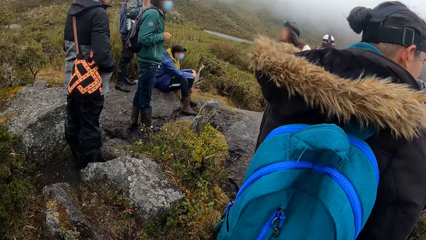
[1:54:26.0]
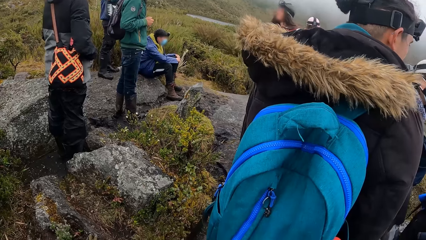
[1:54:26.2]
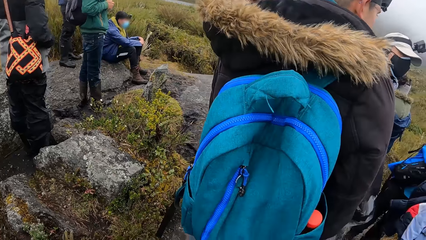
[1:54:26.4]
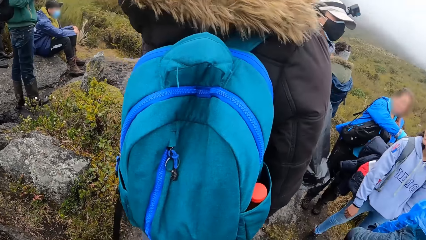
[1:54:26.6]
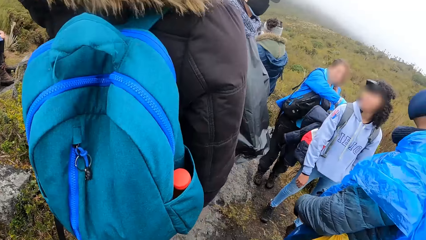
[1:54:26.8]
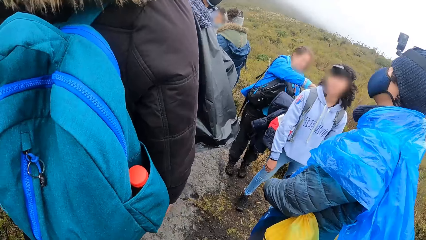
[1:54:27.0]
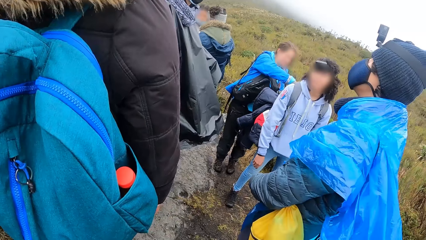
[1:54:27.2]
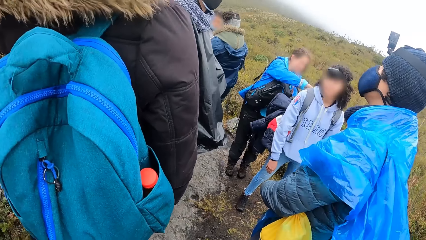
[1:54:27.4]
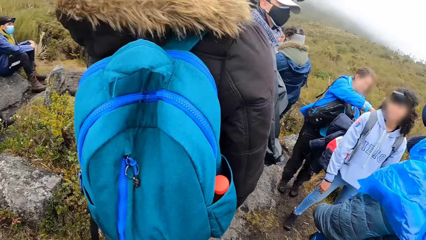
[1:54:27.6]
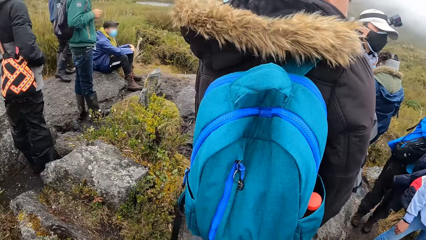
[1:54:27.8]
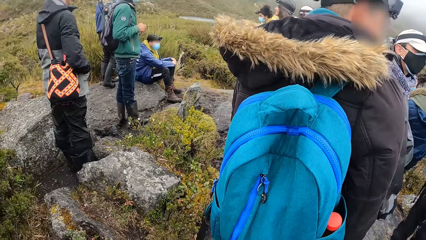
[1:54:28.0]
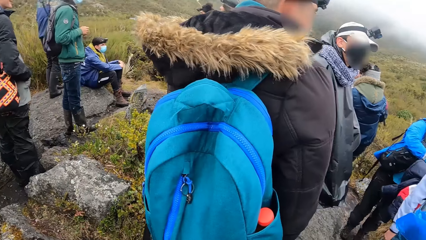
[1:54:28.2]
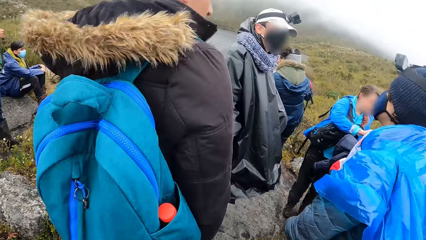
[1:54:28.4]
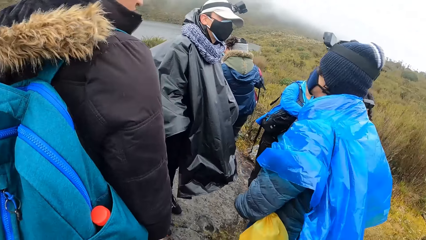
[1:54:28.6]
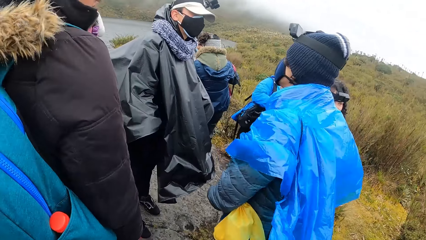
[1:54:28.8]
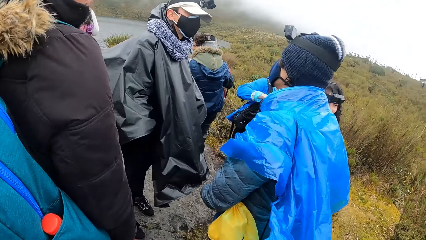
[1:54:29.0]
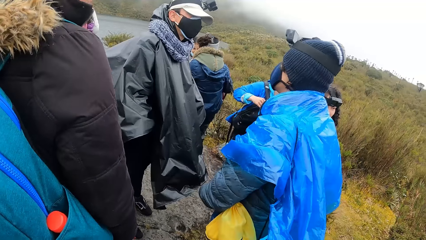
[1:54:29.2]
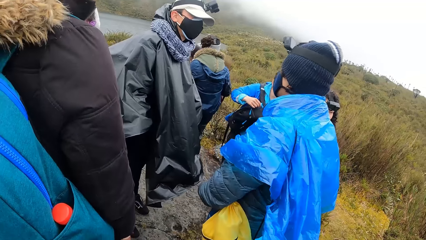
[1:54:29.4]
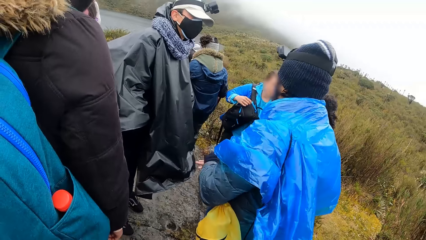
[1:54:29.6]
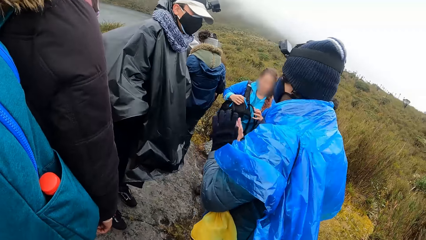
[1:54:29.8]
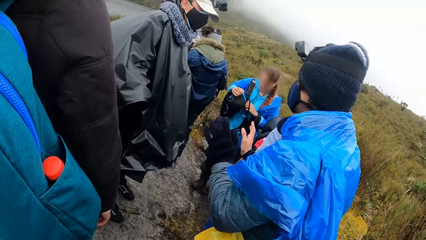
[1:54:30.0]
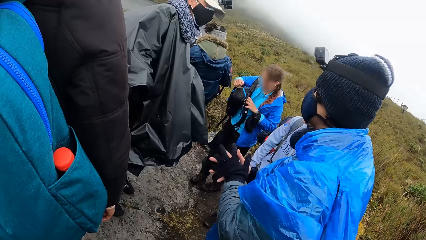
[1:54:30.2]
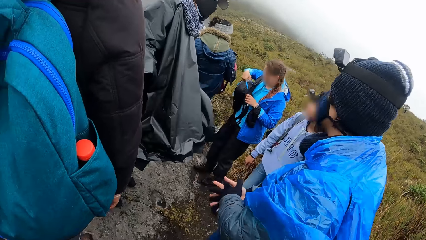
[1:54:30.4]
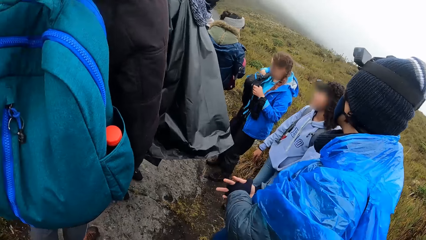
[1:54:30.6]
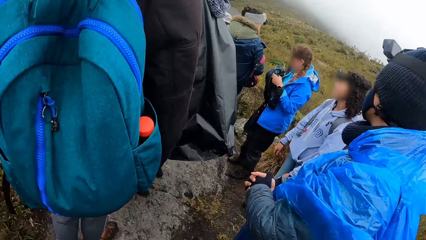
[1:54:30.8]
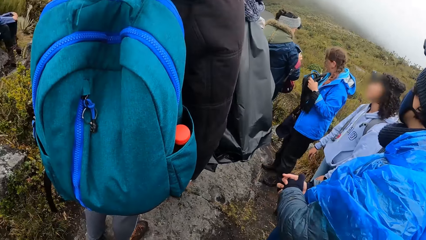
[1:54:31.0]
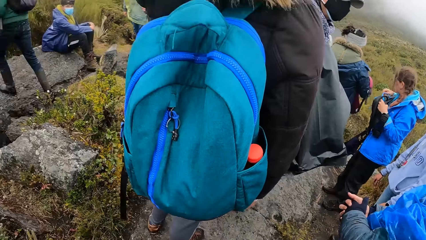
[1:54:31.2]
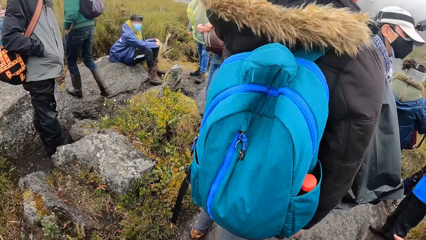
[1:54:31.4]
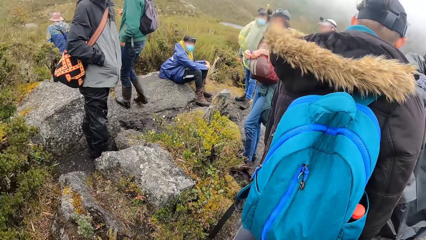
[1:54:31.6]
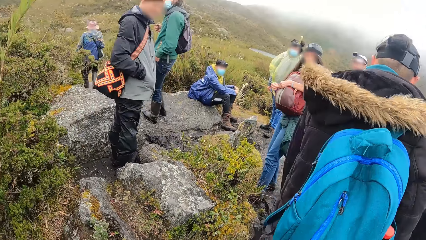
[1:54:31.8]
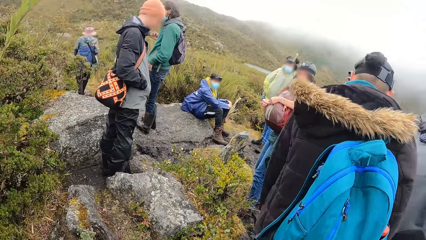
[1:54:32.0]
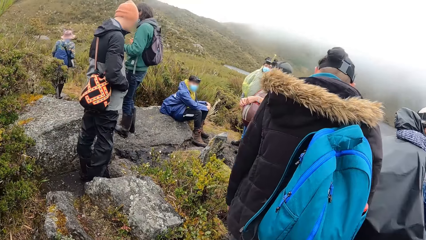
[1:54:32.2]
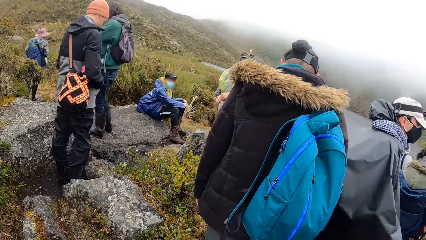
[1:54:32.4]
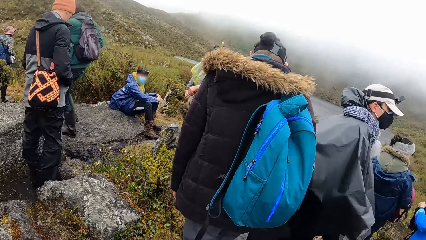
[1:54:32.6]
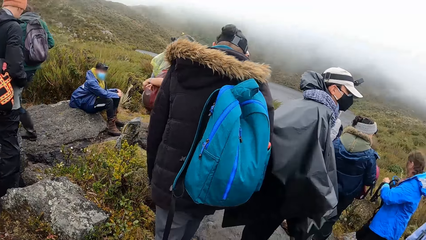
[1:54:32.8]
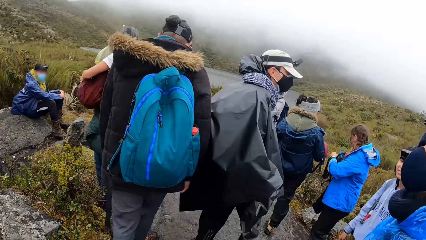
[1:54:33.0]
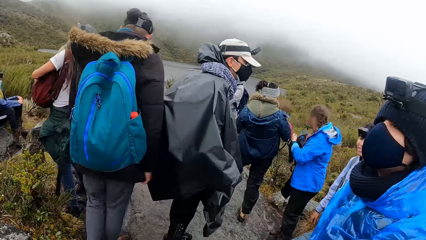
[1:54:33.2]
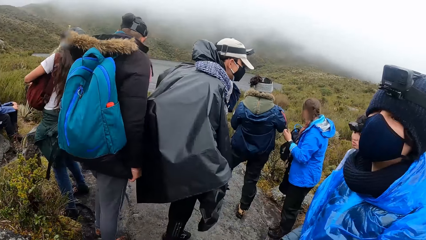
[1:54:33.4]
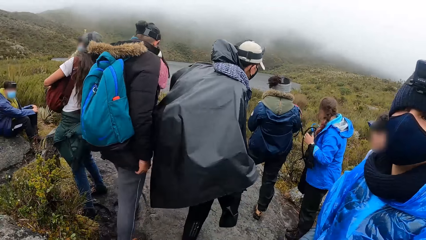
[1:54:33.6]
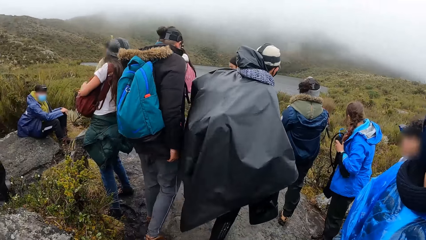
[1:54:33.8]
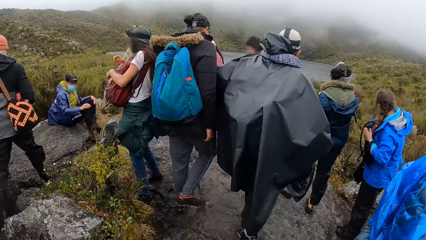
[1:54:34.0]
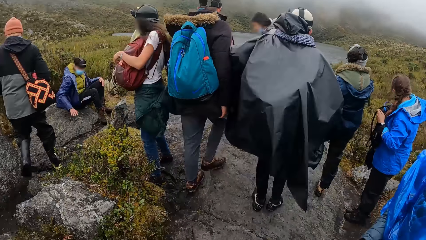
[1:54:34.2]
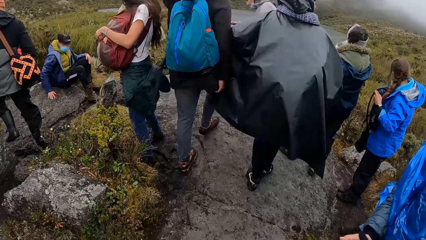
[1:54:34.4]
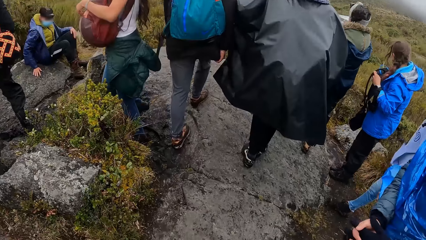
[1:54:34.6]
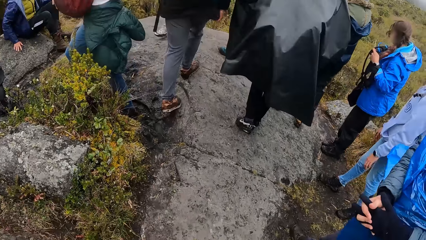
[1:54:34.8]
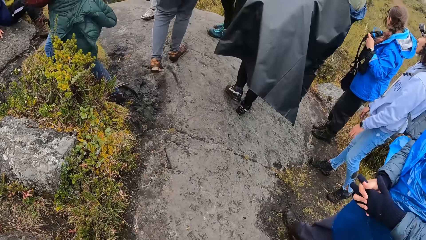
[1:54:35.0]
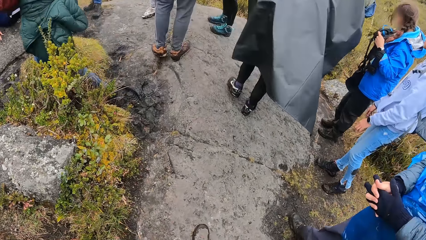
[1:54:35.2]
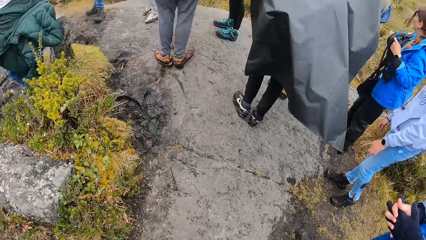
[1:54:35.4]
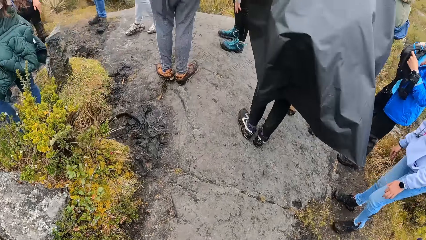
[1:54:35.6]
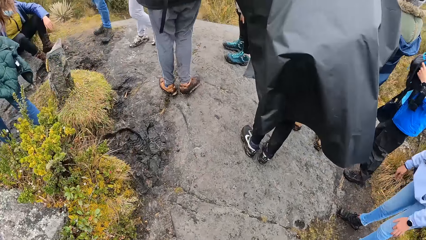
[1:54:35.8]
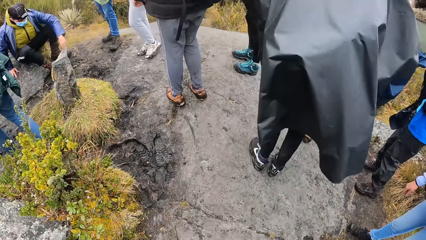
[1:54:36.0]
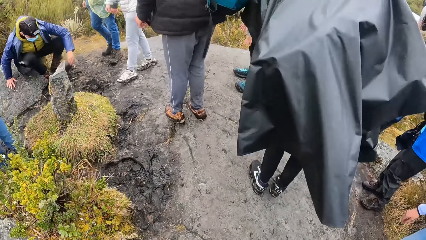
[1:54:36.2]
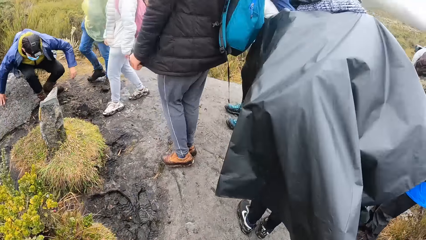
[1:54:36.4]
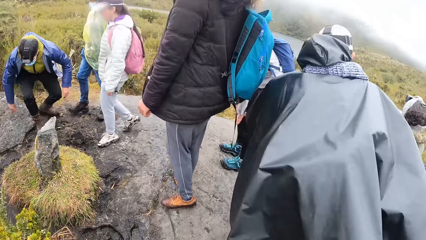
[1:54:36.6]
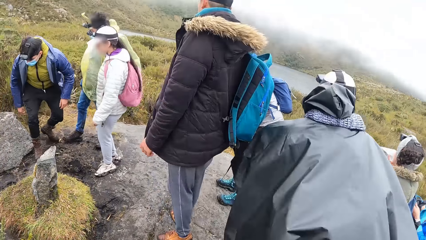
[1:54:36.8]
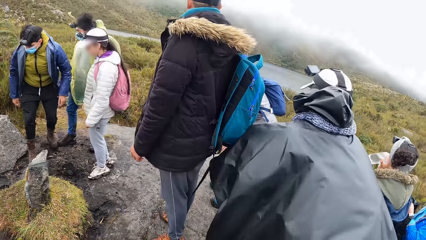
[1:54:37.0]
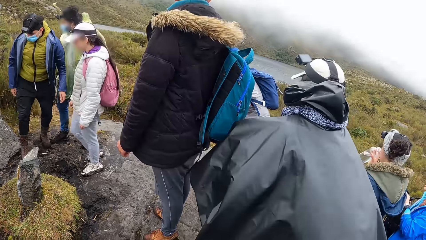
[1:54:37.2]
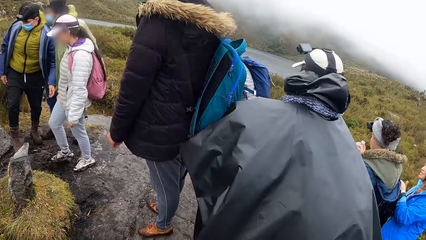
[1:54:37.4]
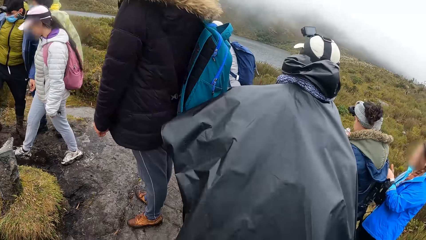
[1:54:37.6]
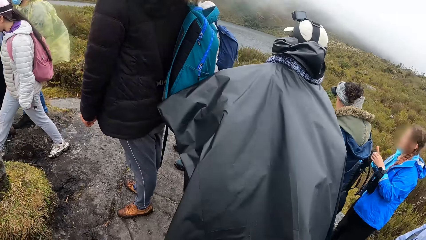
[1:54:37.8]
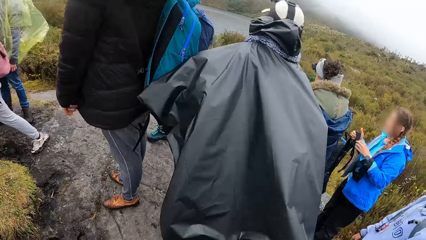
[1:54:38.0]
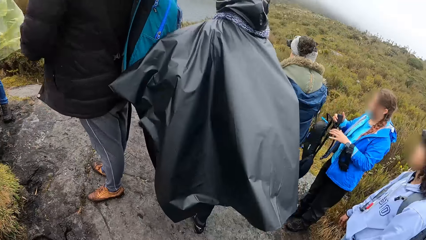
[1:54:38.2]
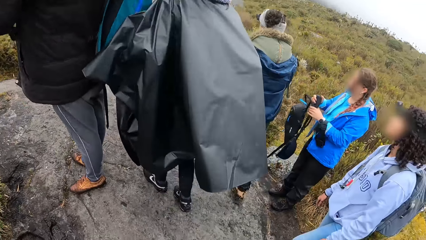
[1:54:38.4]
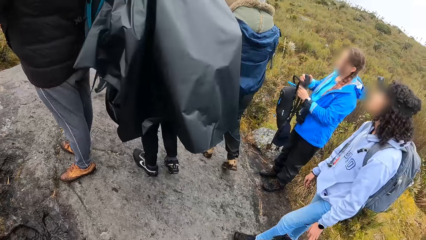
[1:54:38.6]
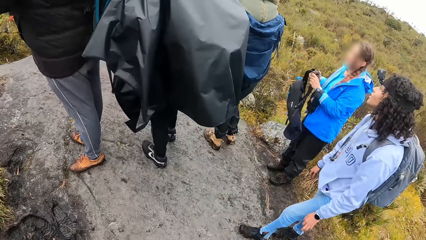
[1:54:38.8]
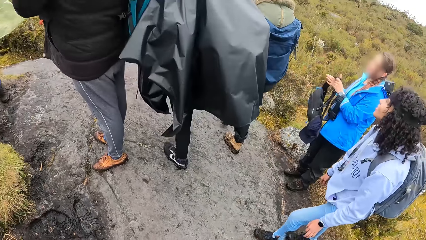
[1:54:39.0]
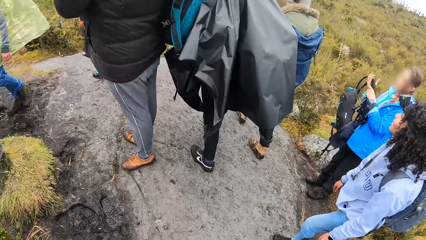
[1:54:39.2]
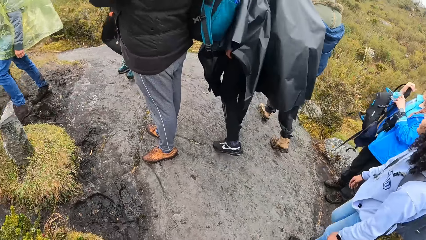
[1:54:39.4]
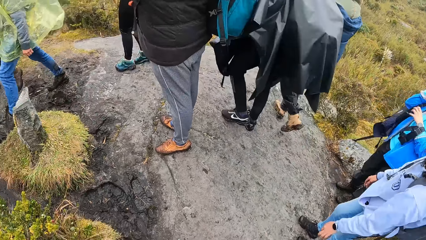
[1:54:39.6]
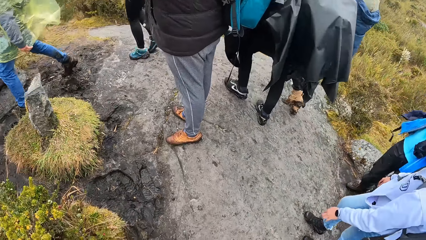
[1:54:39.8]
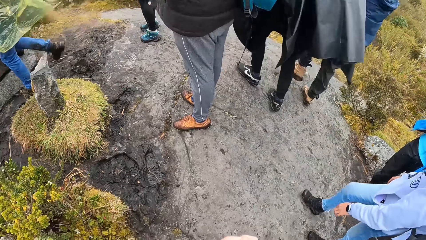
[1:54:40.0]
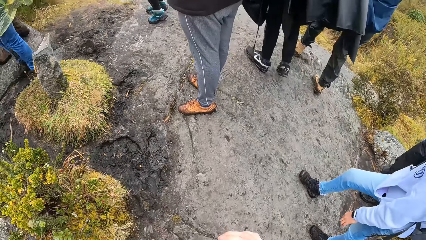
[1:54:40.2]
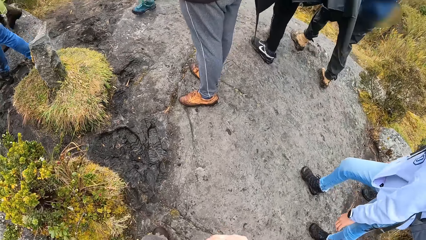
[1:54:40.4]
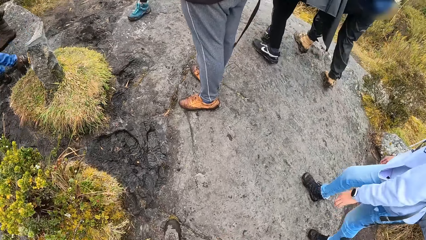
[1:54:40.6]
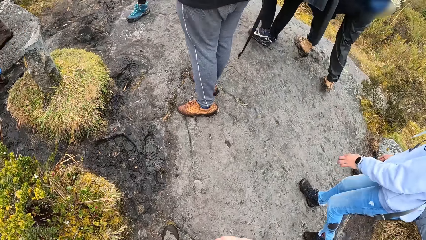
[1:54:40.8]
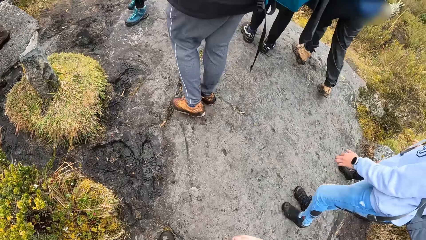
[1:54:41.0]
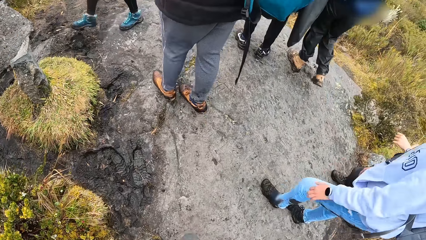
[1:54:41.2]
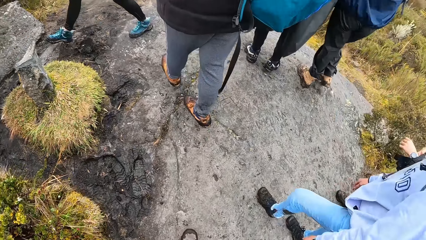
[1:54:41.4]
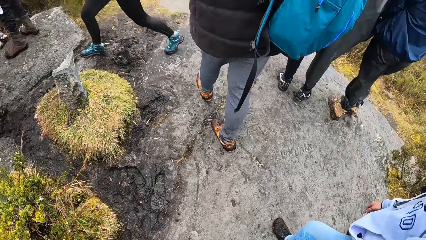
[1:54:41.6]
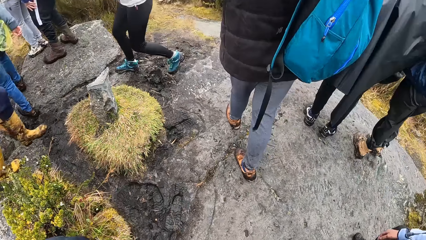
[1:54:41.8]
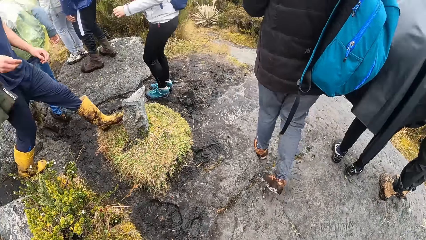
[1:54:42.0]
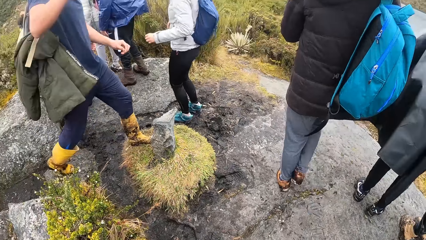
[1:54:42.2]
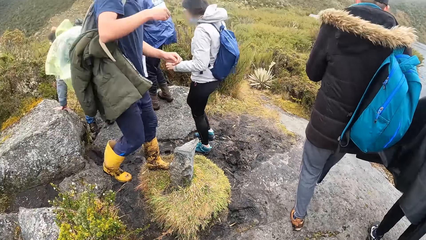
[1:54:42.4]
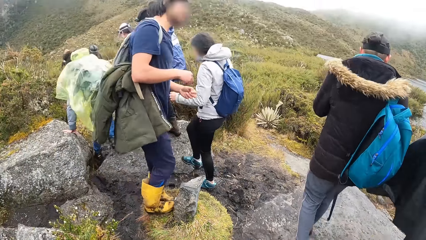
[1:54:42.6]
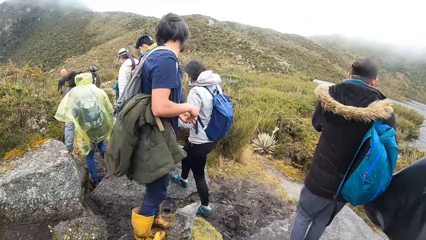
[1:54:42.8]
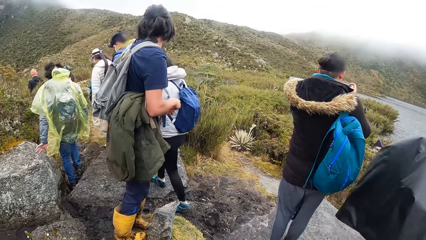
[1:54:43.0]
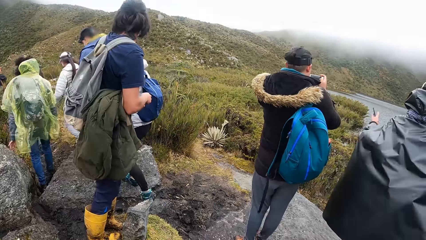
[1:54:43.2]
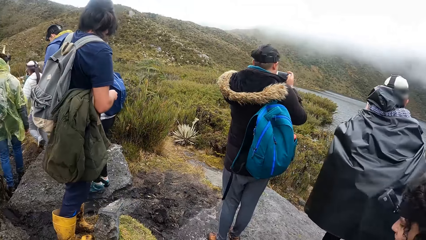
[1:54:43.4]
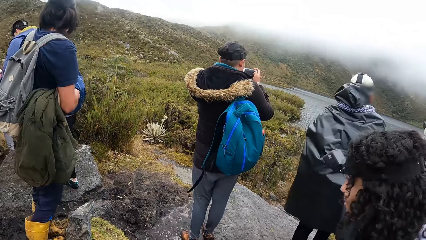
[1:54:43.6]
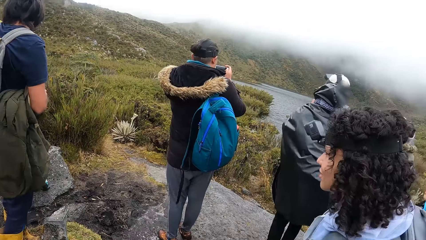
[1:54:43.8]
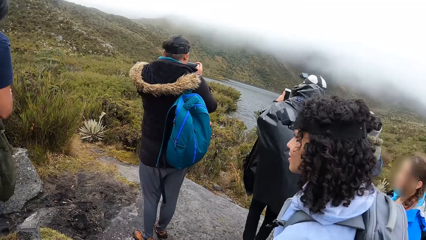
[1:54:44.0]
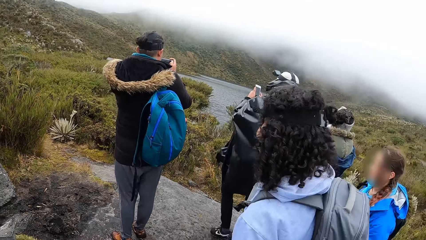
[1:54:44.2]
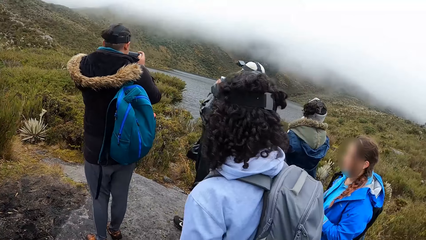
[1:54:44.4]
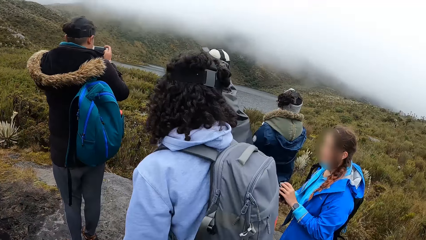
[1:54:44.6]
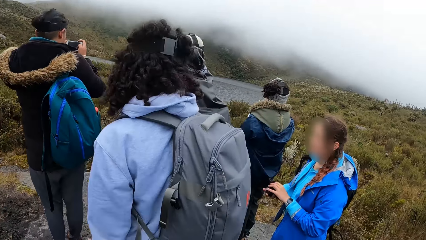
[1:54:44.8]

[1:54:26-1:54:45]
The camera wearer looks around the mountain. They walk on the rocky path. A man climbs a rock.
